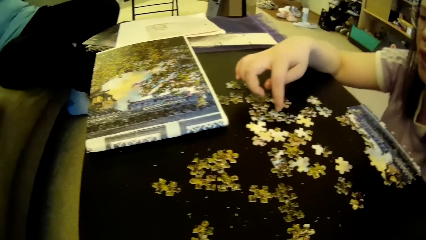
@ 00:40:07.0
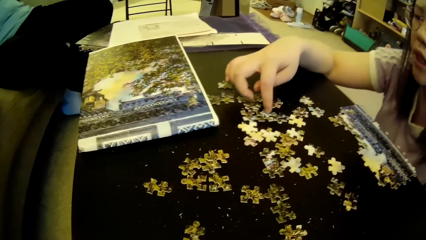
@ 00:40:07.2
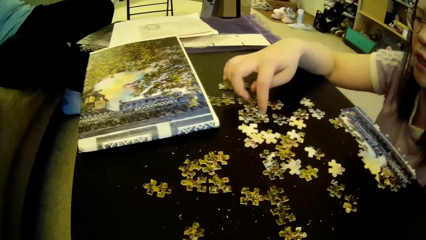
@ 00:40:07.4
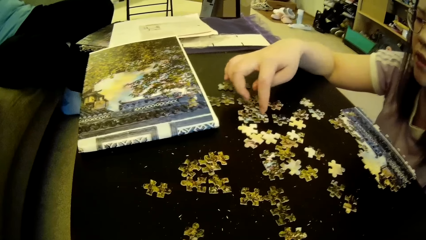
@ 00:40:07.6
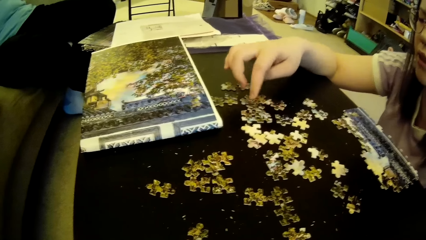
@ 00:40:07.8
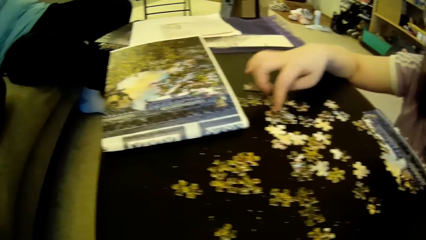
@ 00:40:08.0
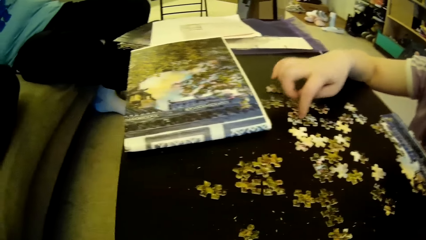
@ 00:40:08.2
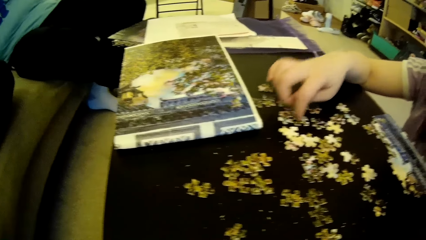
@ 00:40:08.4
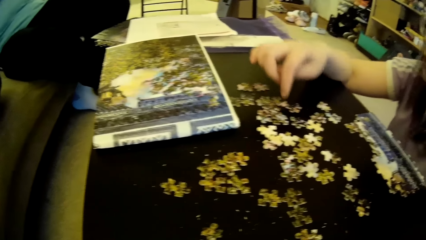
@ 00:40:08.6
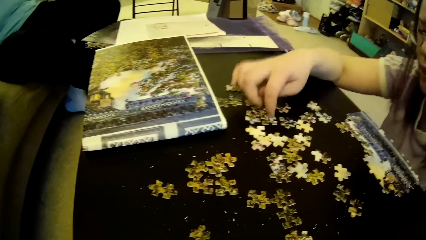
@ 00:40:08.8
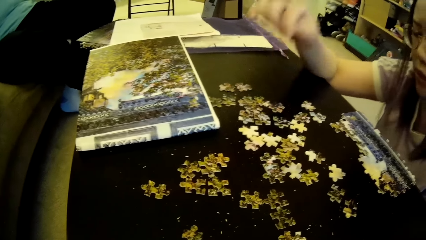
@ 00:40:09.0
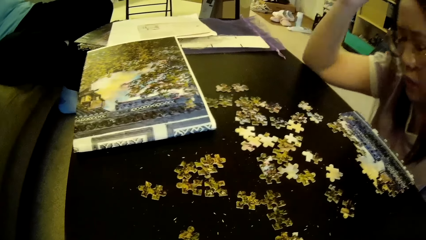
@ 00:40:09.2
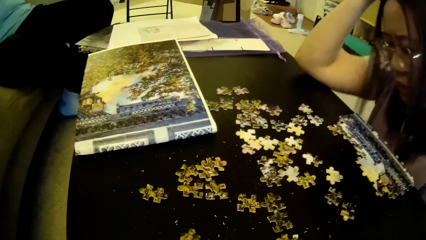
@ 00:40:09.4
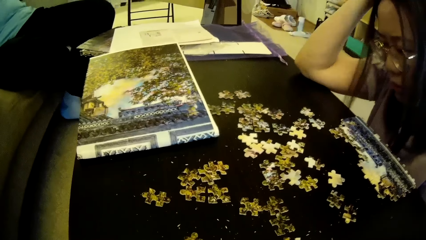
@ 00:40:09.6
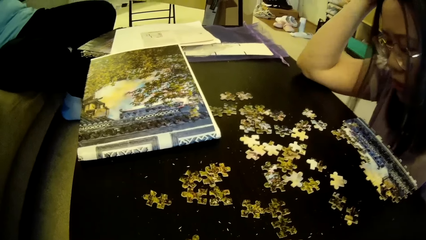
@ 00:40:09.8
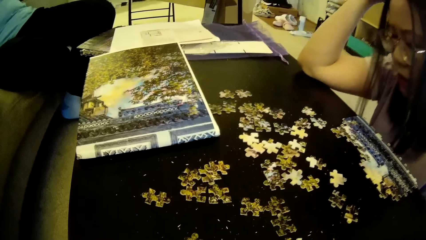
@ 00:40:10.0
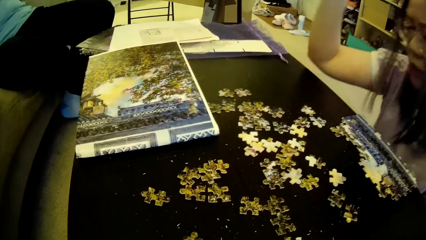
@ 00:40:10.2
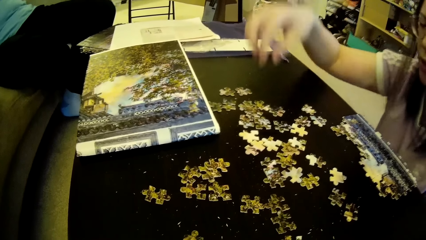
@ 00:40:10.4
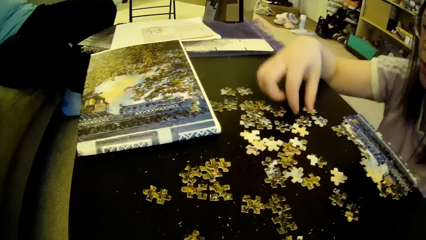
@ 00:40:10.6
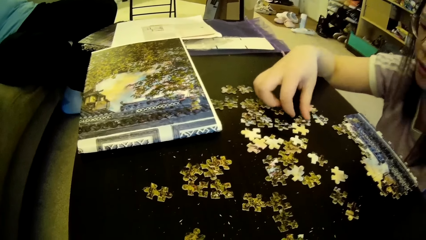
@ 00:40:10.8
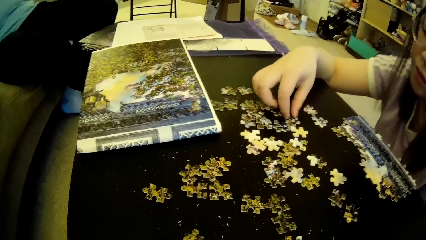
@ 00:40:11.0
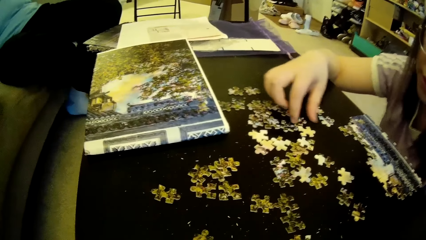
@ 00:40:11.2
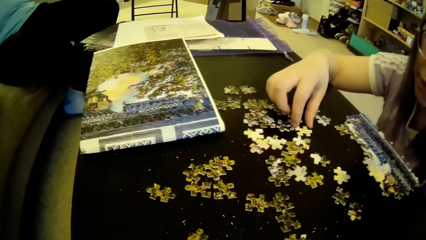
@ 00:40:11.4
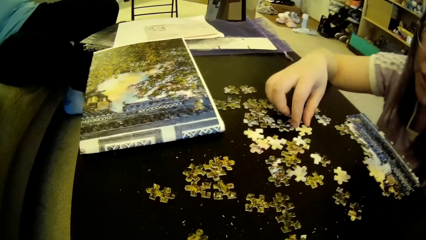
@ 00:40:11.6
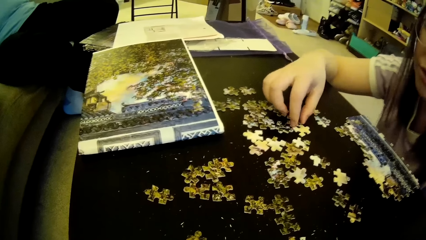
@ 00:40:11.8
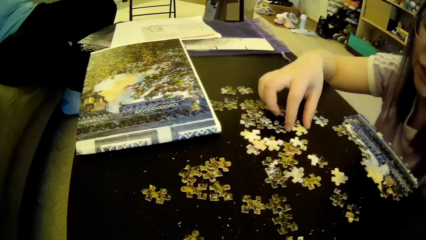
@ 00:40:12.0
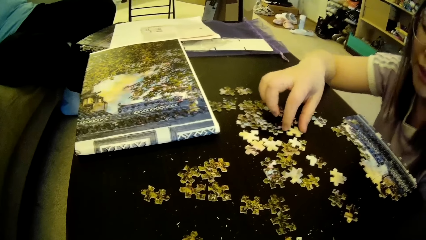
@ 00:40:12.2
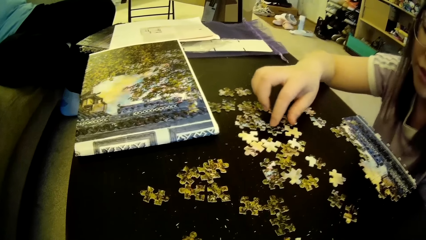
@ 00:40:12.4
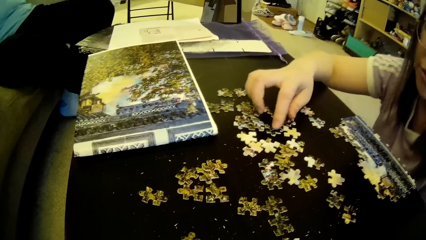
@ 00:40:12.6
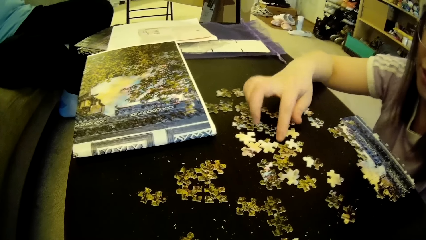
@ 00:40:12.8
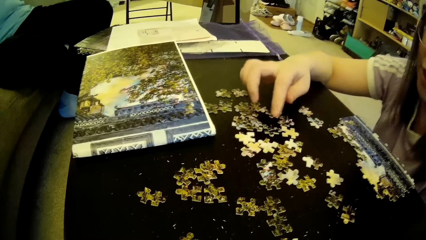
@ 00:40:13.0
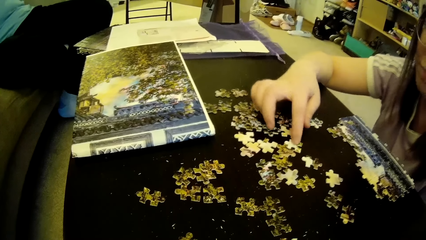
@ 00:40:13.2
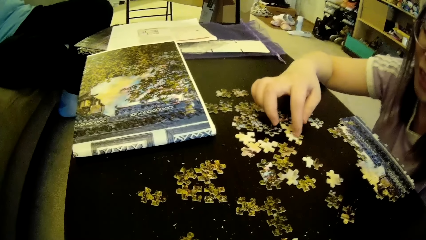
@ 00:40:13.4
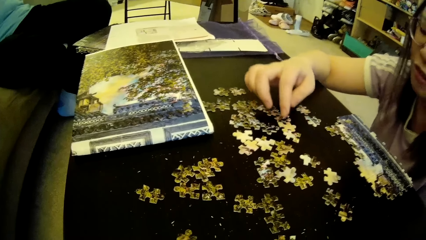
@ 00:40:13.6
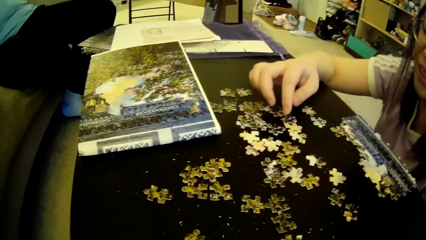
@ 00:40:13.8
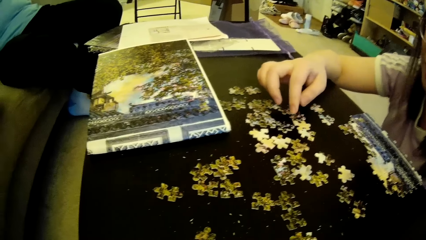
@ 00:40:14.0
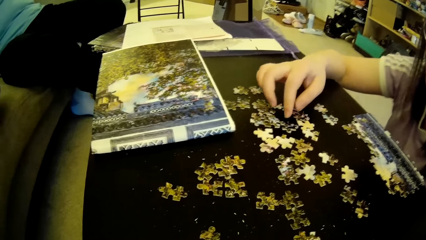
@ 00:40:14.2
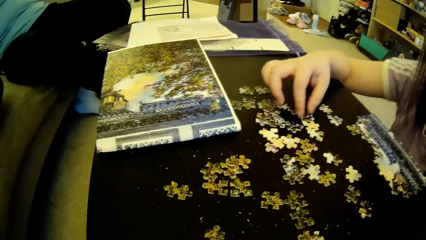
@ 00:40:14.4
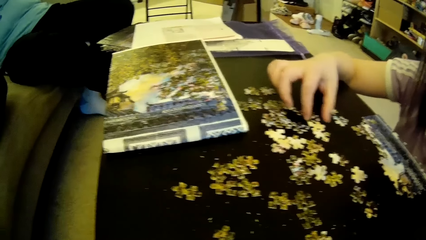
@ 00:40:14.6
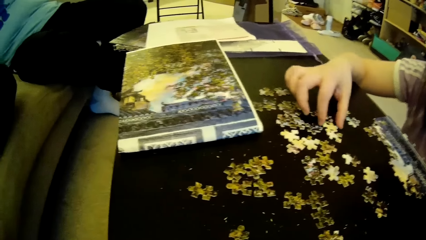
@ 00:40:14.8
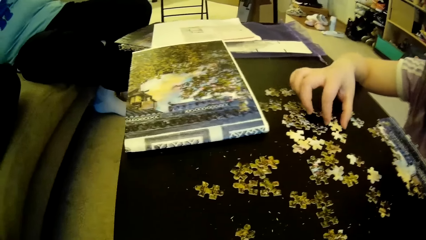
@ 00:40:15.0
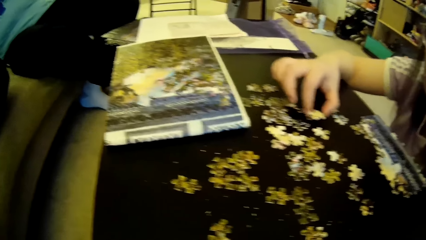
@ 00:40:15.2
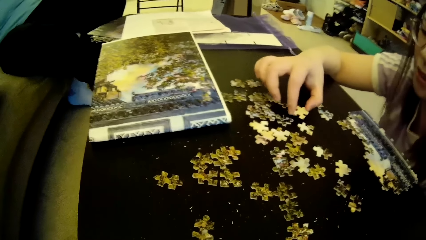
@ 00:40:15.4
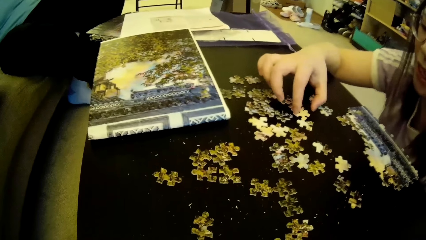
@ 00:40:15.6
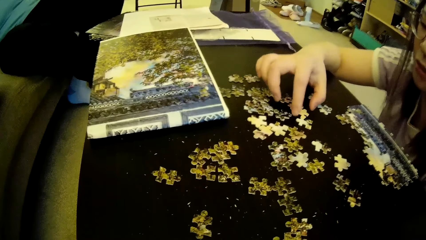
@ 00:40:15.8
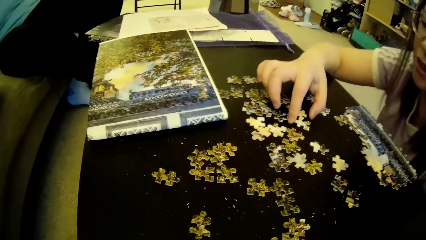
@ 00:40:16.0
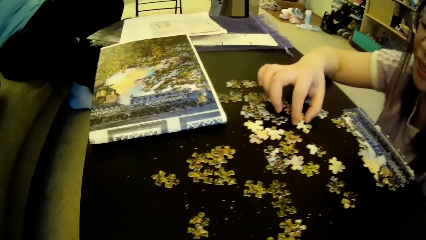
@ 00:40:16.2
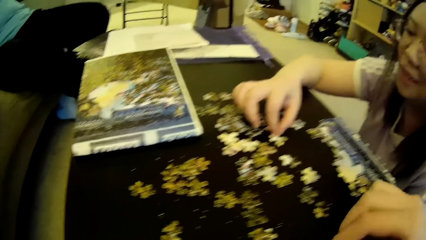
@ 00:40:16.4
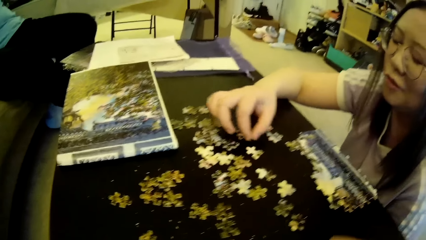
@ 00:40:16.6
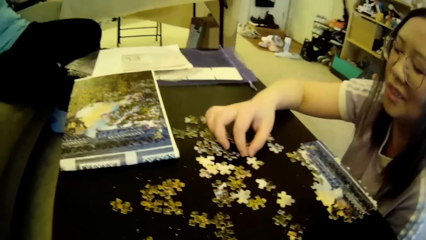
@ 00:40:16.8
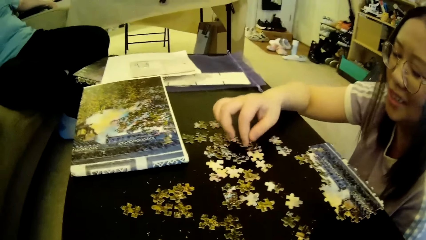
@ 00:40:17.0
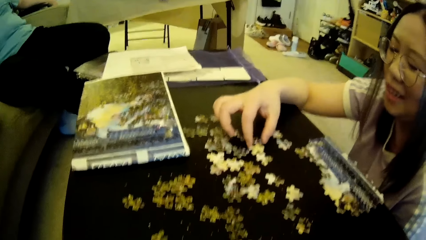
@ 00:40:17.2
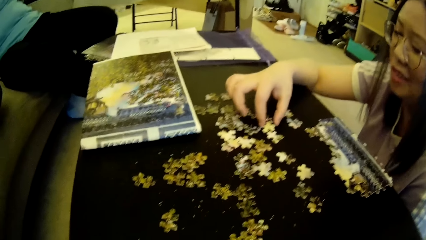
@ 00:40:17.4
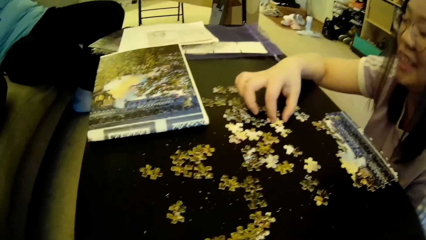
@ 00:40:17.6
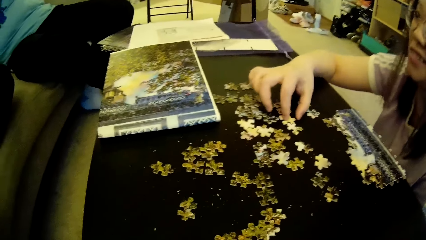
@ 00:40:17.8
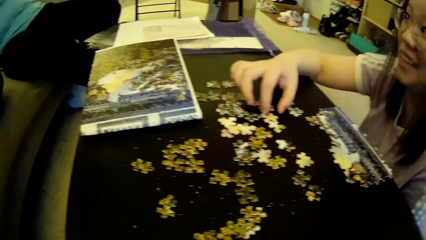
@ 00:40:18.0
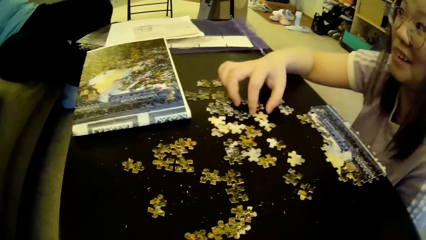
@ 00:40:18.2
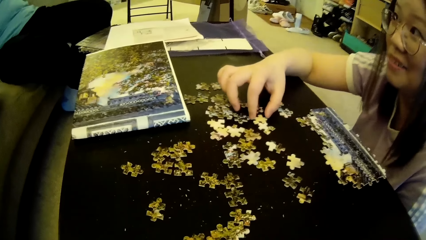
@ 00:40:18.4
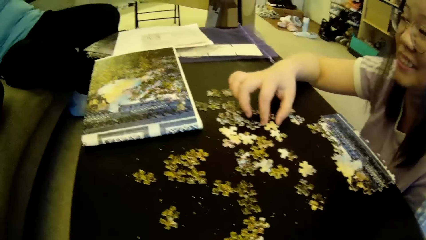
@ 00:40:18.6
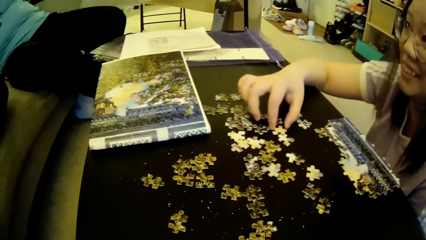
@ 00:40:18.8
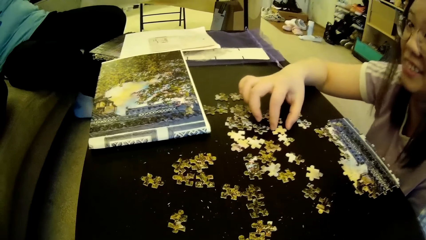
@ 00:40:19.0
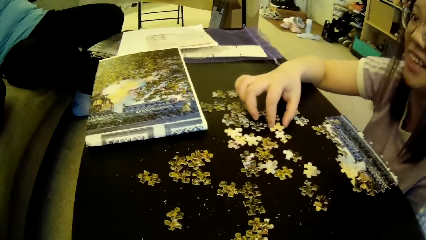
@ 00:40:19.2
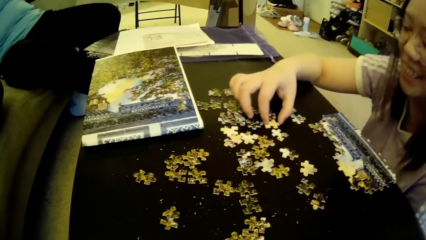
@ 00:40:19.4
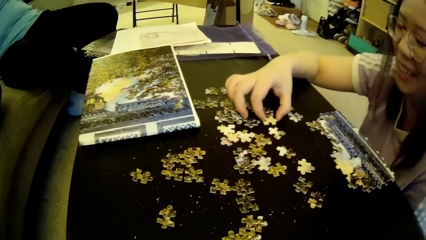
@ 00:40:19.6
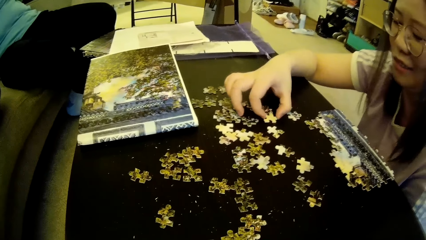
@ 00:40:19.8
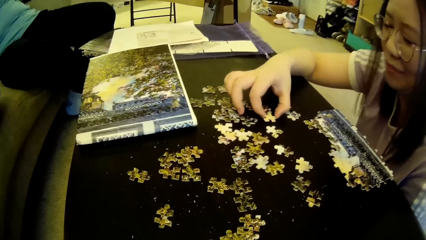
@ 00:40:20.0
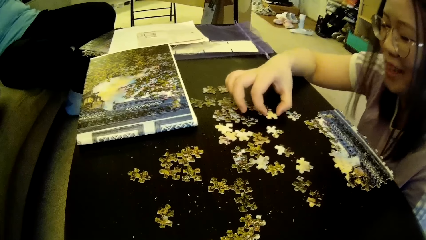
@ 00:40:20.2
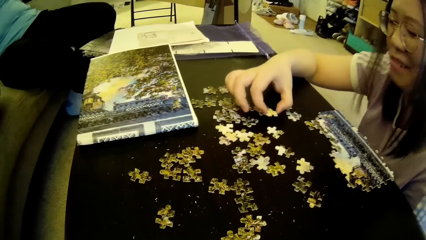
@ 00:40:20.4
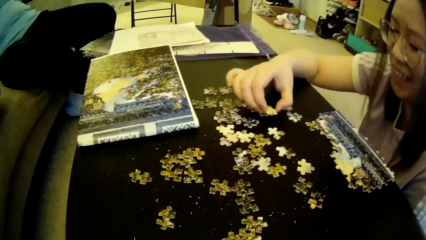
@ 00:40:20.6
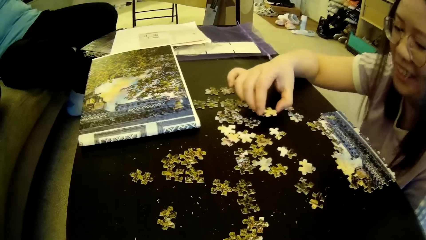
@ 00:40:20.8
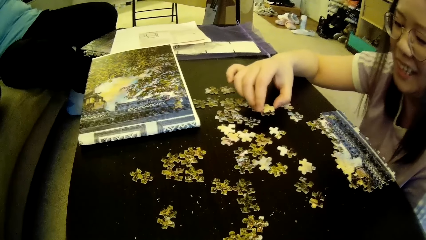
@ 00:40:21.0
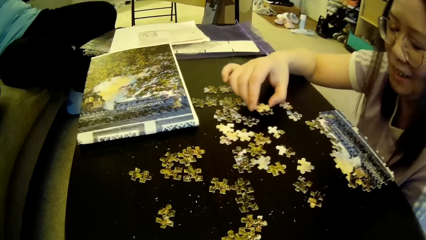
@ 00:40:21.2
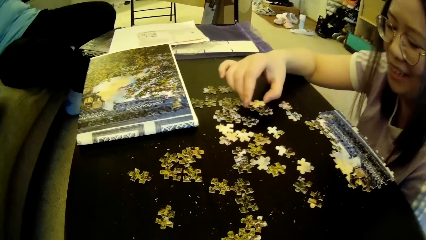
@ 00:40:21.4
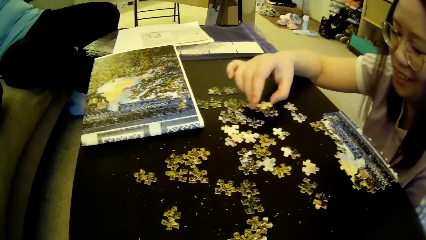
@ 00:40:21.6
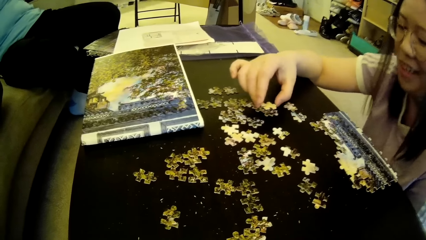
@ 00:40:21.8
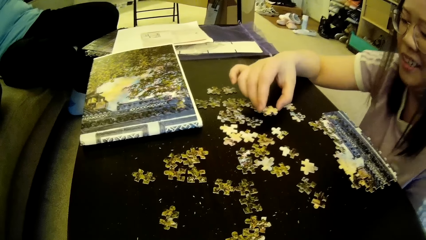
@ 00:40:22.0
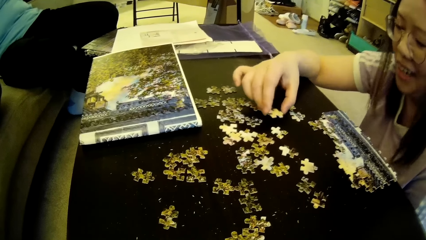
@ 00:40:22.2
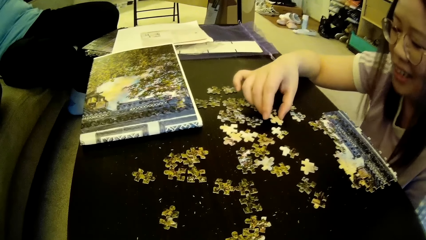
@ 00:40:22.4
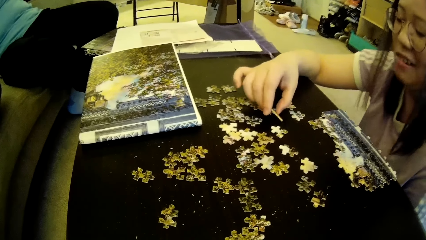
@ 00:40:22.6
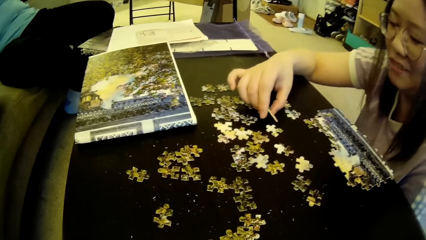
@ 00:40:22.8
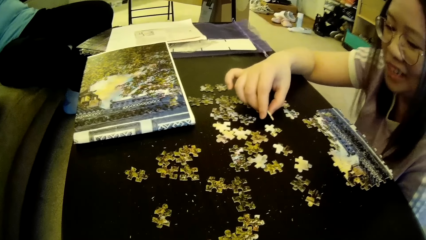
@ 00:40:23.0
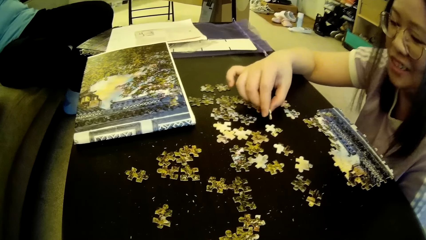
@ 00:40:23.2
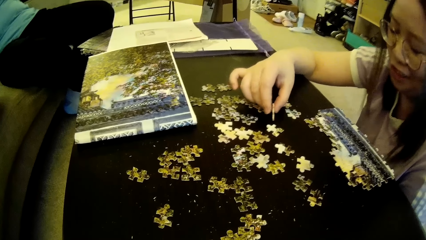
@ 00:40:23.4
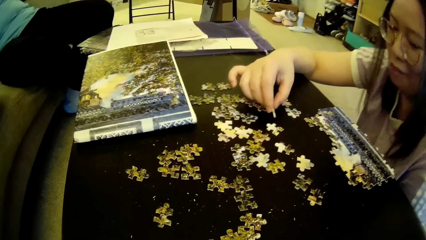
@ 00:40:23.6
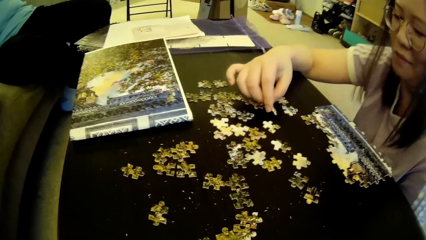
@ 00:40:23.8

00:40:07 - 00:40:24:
A woman adjusts a puzzle piece on the table. The woman clicks on the puzzle pieces using a finger and adjusts a hand on the table. The woman touches the hair and moves the model pieces. The woman adjusts the puzzle pieces on the table. The woman adjusts a puzzle piece on the table. The woman looks around. The woman picks up the model piece and looks at the model pieces.
